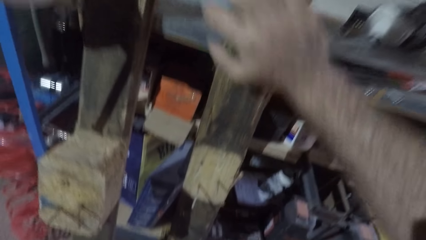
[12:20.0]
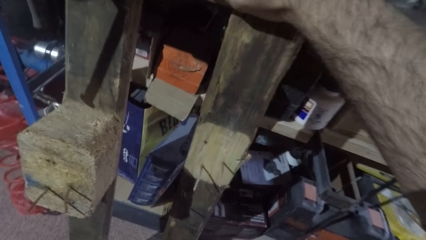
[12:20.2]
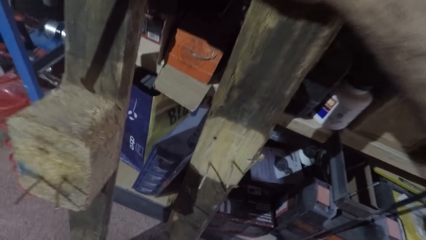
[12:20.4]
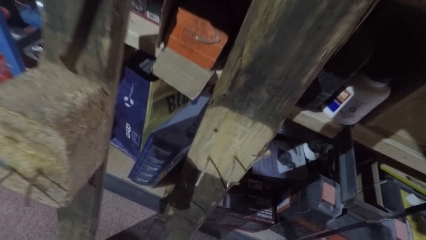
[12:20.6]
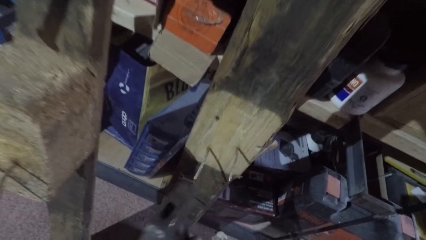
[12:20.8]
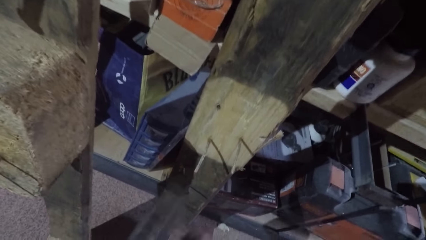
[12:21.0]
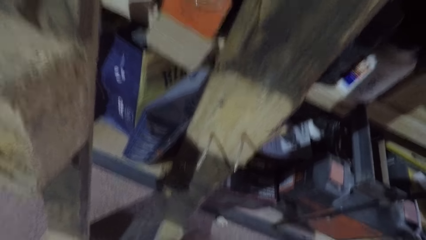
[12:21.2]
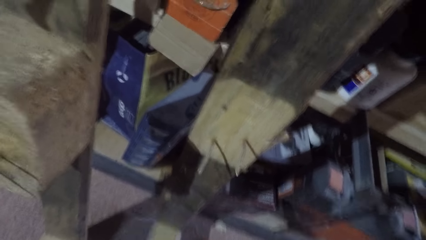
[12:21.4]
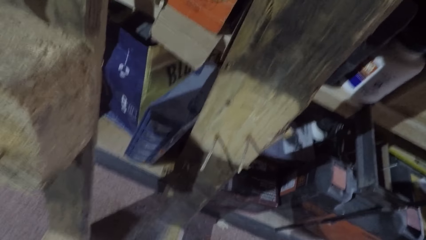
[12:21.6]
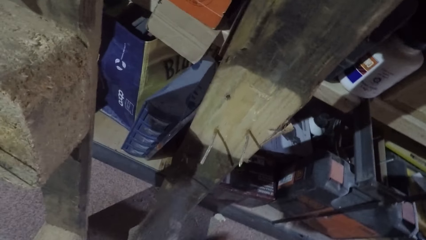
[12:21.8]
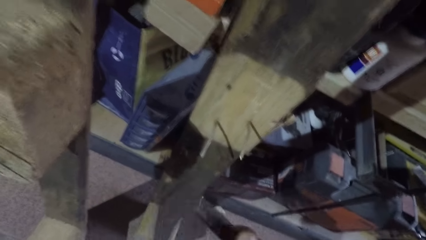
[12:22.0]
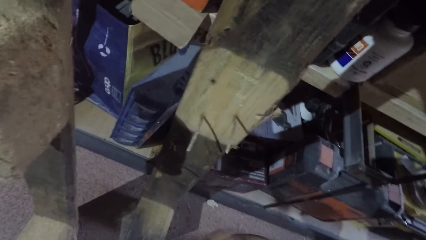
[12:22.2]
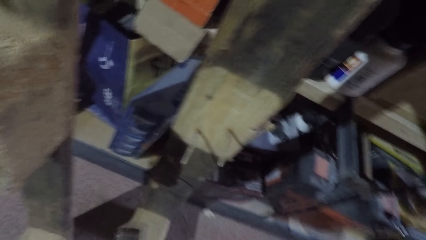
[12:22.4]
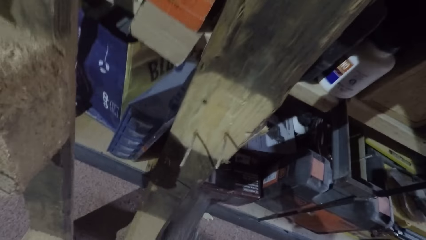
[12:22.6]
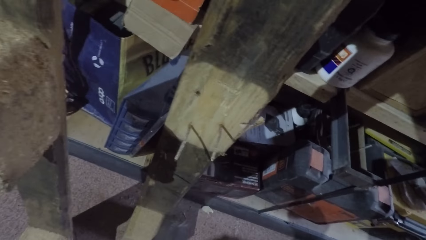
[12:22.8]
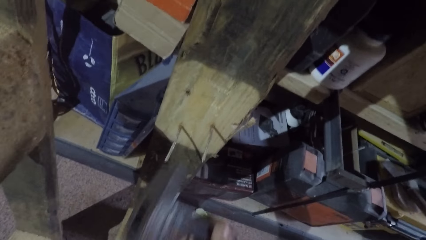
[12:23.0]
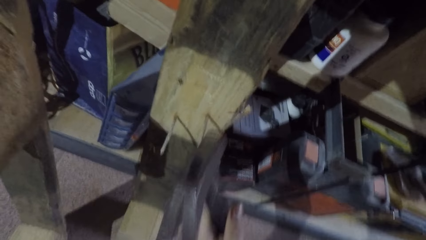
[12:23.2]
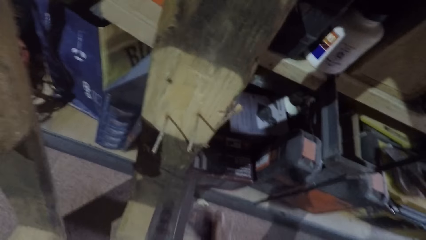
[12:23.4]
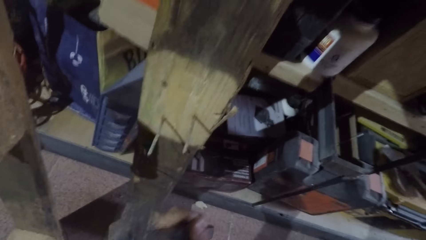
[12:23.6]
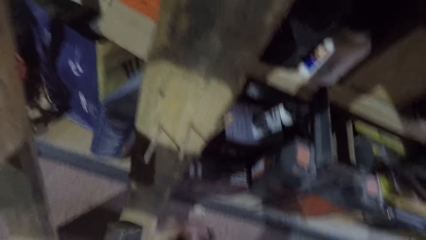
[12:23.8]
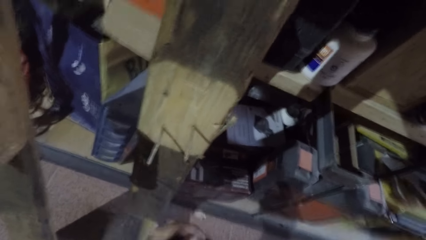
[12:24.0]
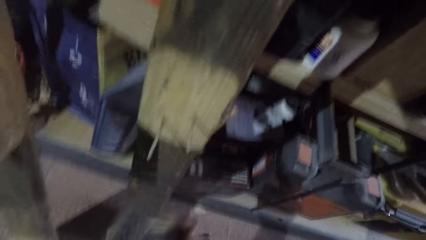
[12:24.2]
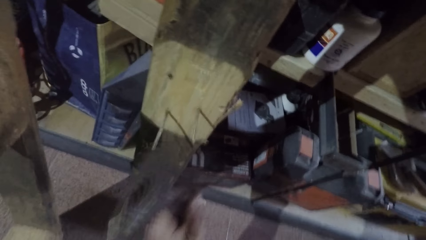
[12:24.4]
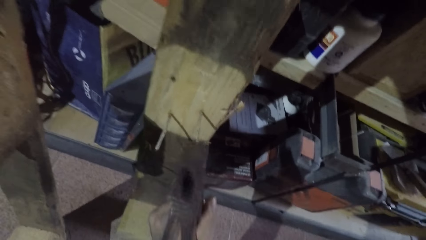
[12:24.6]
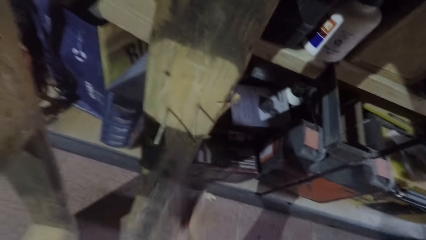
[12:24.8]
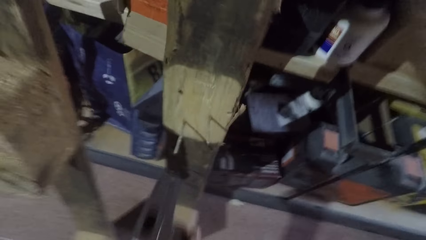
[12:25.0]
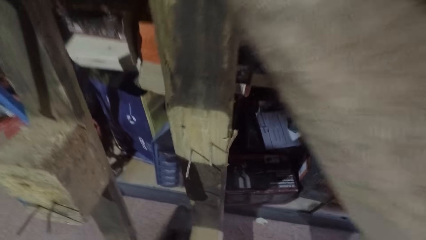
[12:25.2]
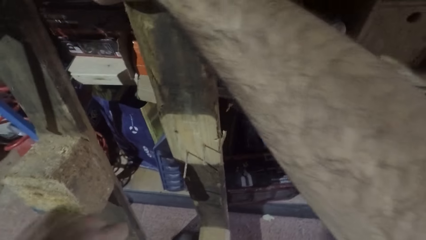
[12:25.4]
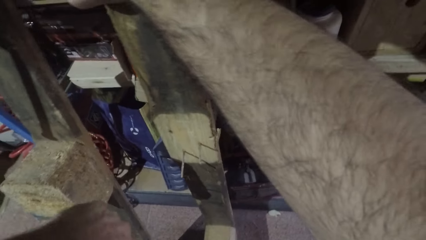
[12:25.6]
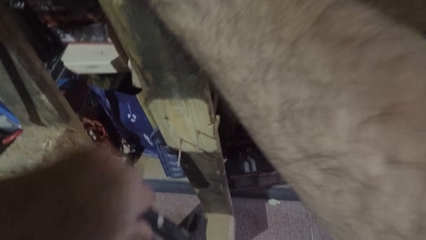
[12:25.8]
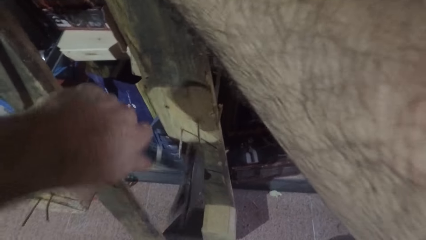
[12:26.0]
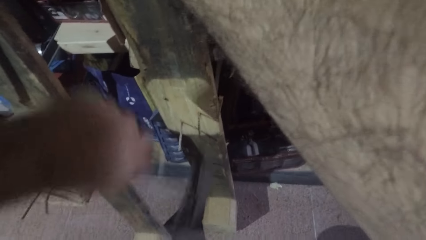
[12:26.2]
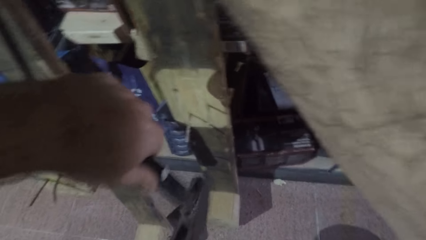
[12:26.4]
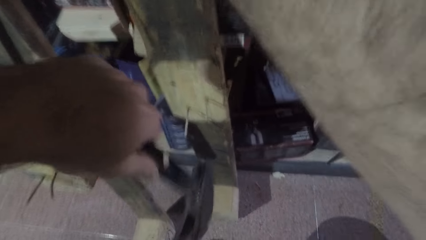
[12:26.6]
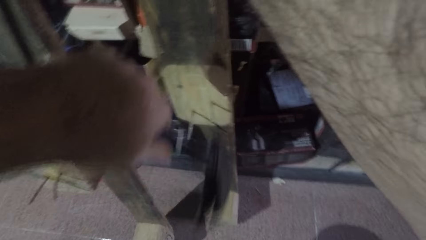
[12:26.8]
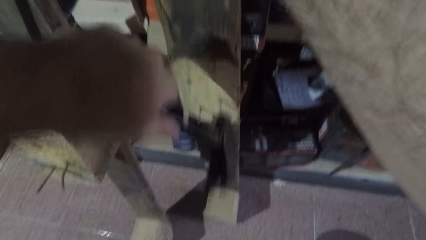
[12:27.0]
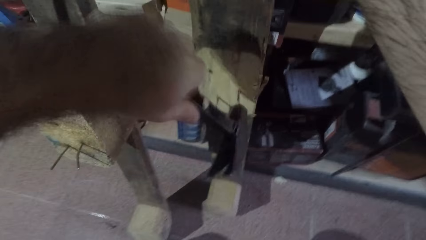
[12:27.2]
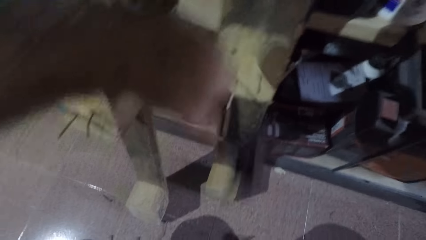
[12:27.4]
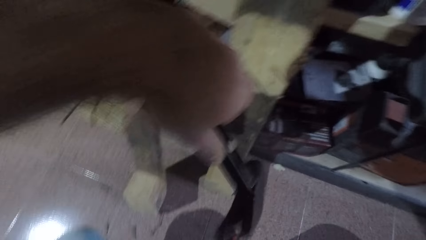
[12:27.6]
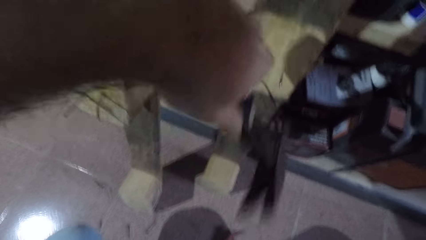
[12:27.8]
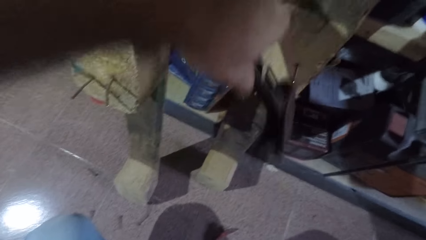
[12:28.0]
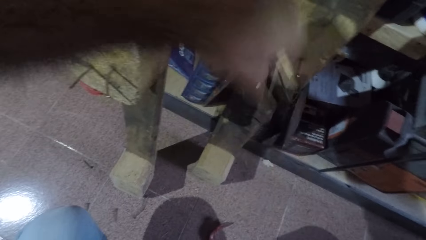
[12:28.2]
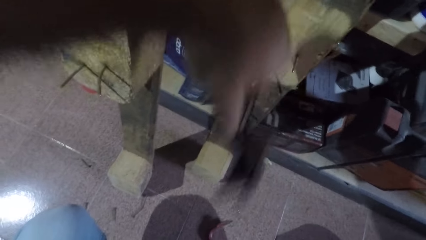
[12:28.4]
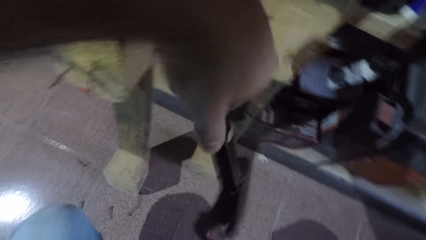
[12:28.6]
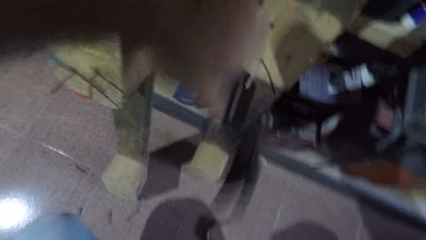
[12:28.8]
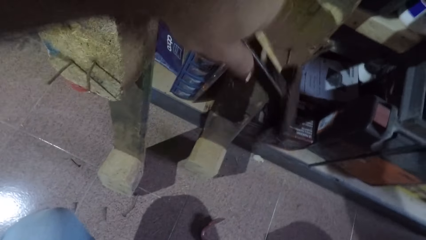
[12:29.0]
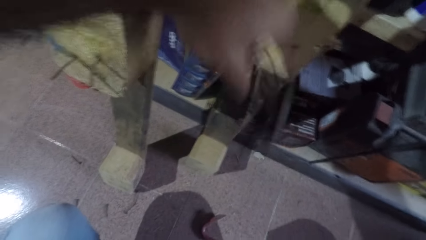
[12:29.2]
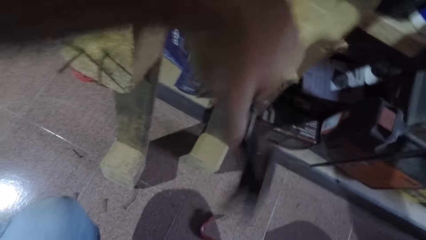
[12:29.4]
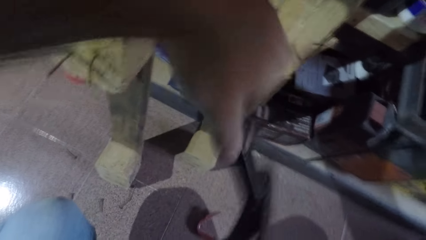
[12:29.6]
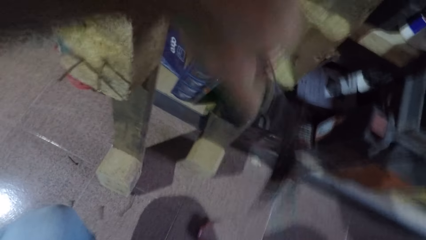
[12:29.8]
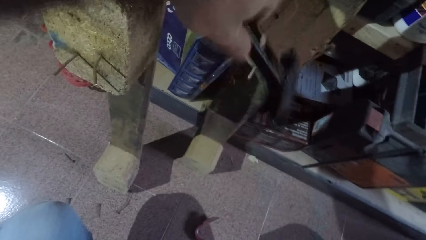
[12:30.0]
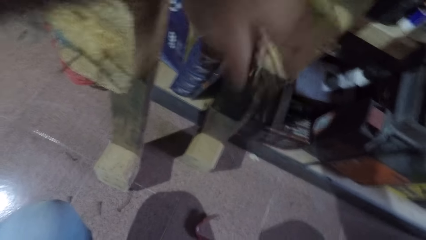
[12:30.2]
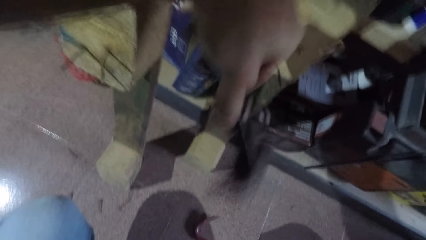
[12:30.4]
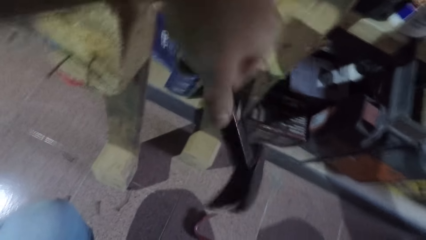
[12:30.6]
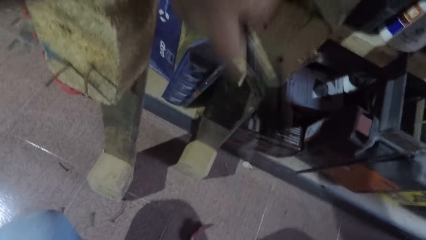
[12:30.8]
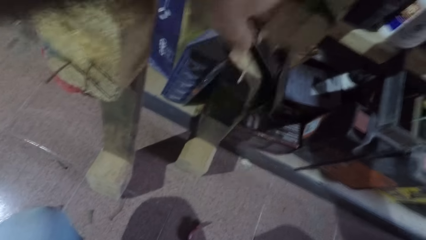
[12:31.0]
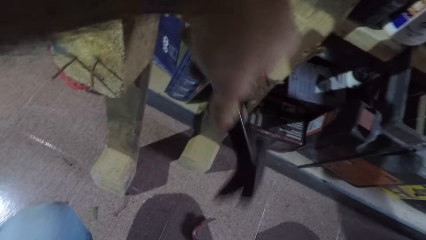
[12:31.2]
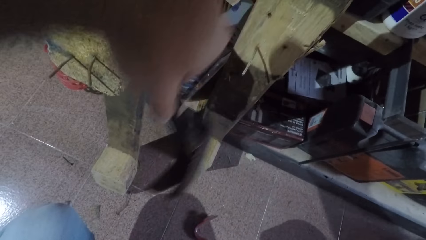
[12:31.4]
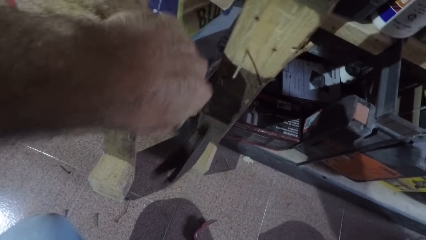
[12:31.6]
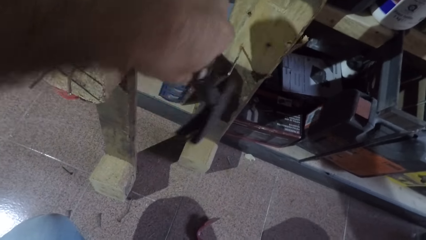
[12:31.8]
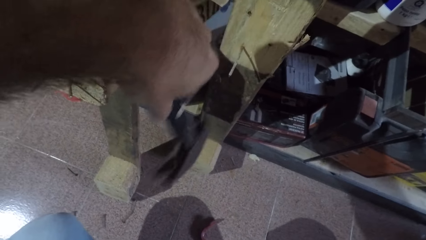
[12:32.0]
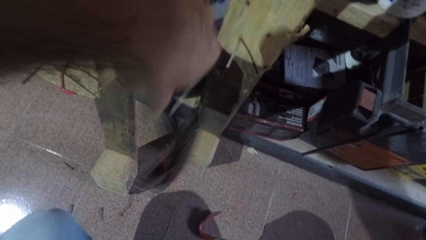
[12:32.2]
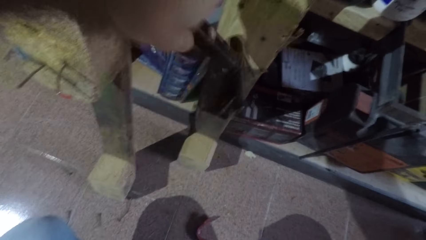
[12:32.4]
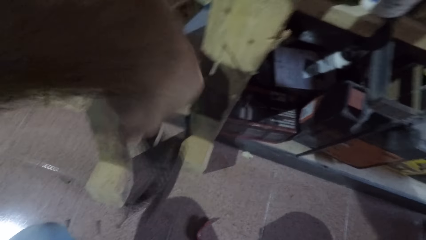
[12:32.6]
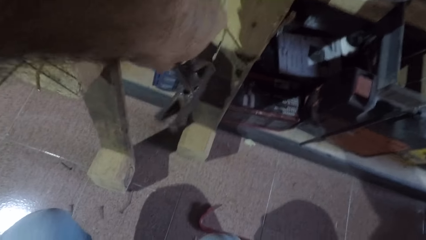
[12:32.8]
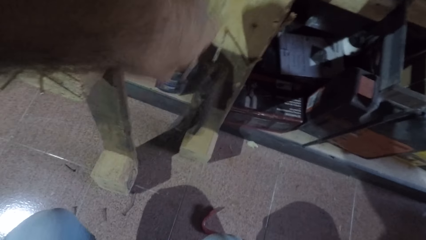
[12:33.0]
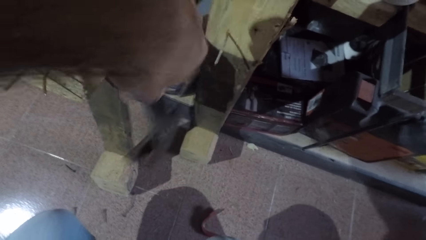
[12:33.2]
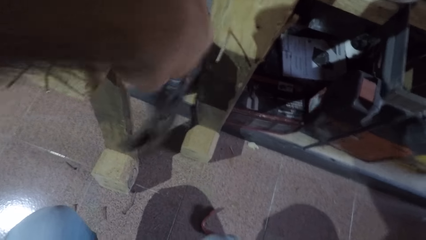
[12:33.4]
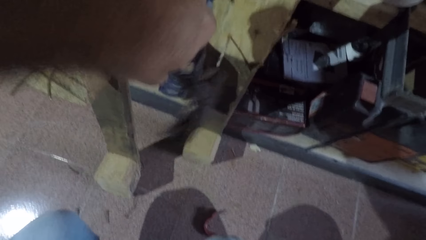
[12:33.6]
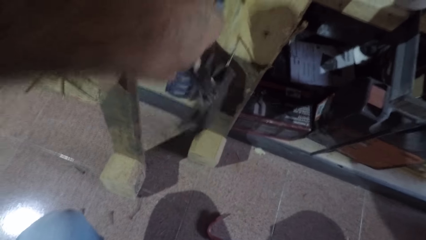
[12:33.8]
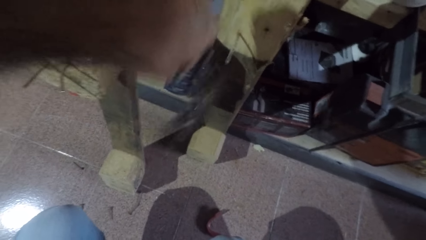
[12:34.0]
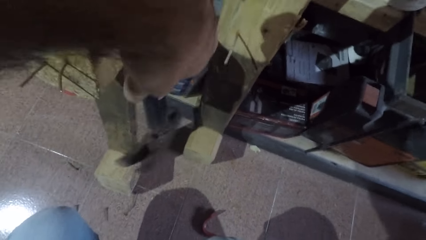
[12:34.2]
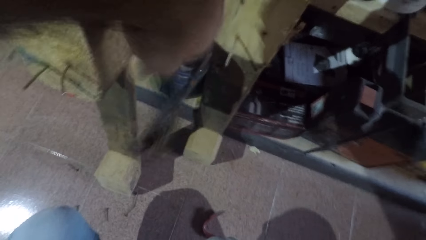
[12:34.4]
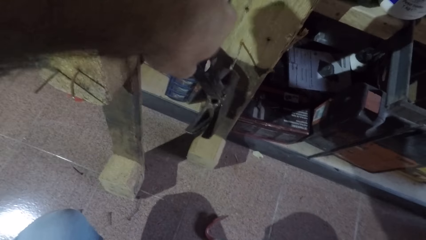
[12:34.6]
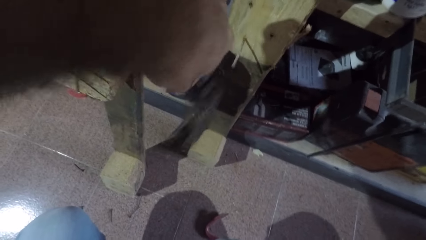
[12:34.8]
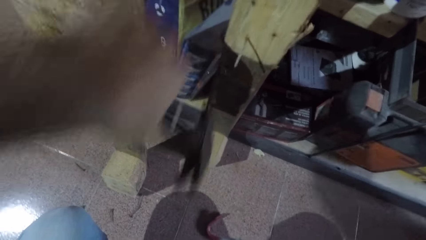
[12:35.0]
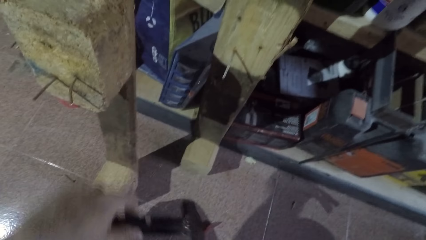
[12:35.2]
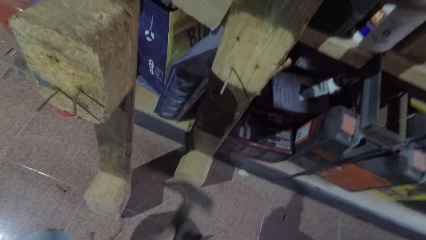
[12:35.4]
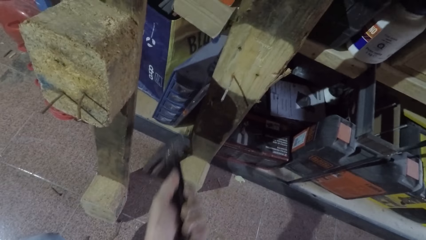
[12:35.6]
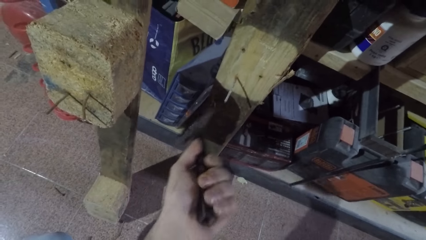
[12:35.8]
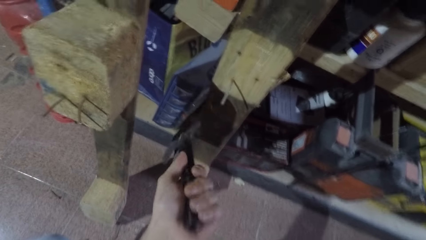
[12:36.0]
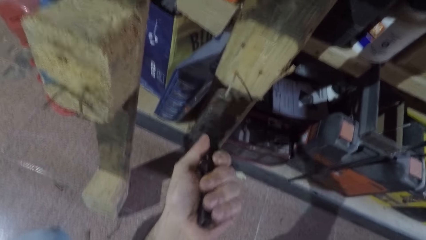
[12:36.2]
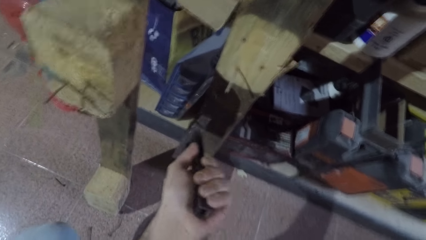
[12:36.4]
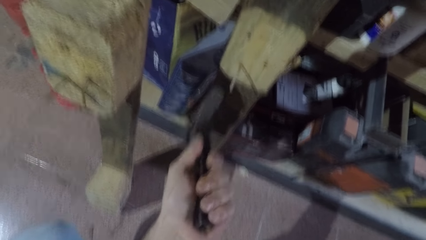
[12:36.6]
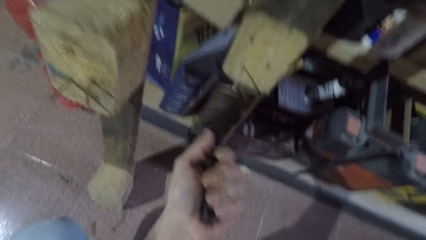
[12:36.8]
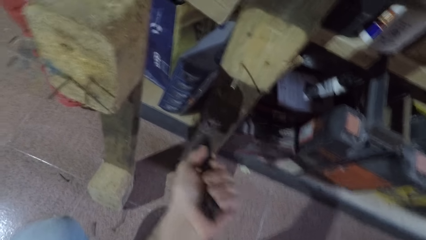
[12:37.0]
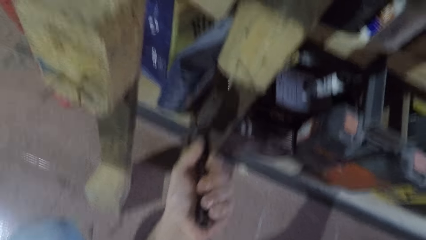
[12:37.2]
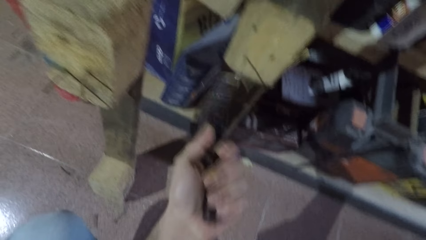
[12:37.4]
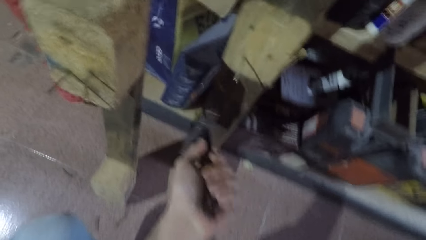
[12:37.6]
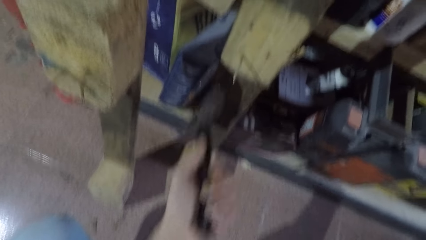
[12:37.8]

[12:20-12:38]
The camera wearer holds the wood firmly with his hand. He hits a nail into the wood with the hammer. He drills another nail into the wood with the hammer. He stops hitting the nail. He hits a nail with the hammer. He stops hitting the nail. He drills a nail into the wood with the hammer. He hits a nail with the hammer. He stops hitting the nail. He hits the nail upward with the hammer.
